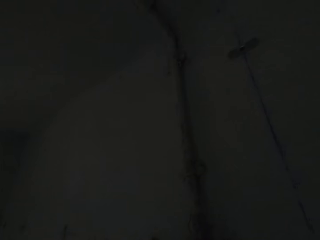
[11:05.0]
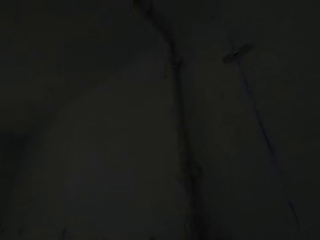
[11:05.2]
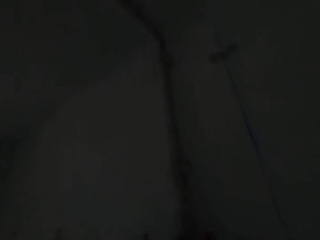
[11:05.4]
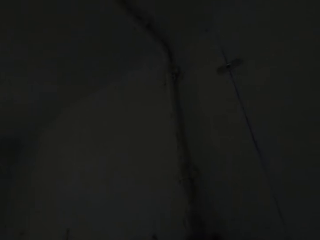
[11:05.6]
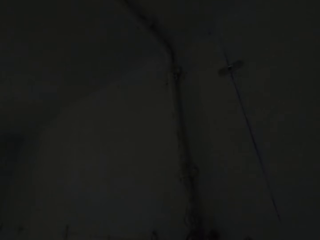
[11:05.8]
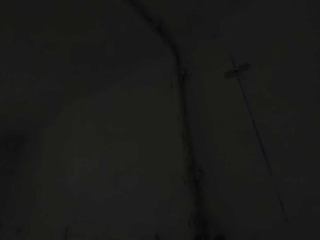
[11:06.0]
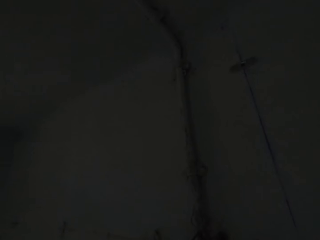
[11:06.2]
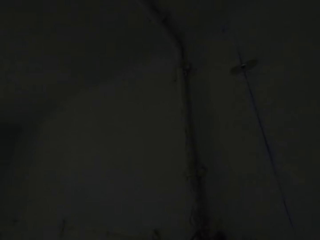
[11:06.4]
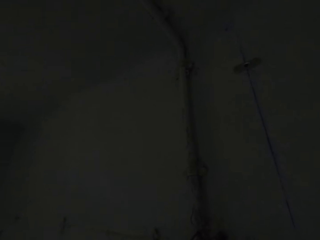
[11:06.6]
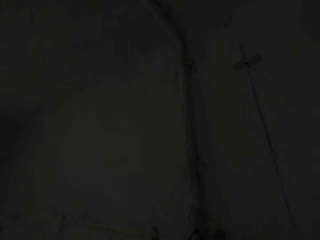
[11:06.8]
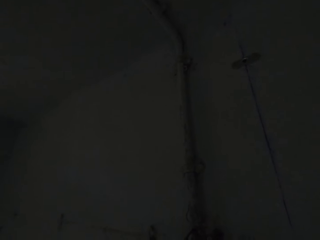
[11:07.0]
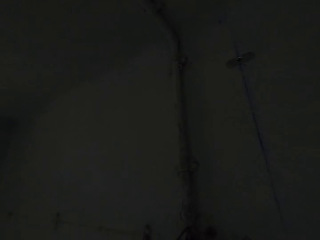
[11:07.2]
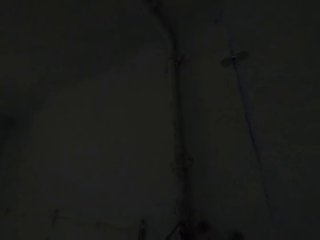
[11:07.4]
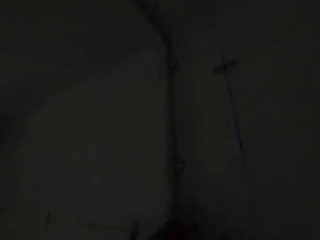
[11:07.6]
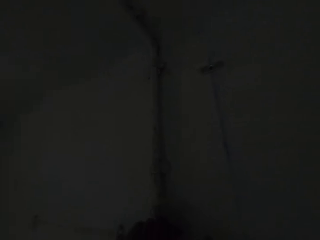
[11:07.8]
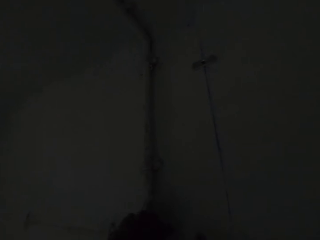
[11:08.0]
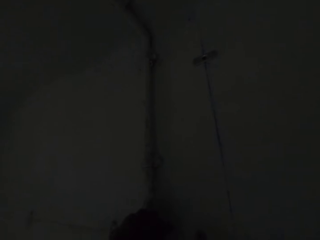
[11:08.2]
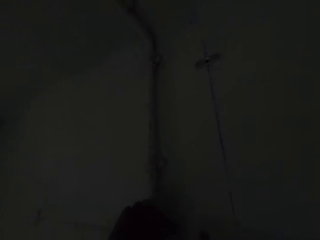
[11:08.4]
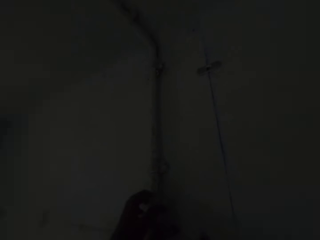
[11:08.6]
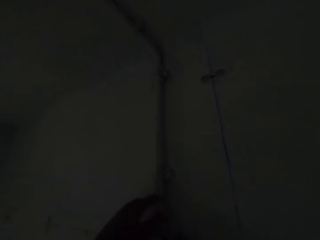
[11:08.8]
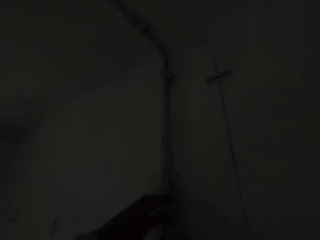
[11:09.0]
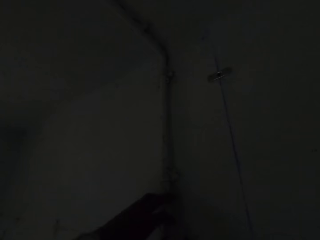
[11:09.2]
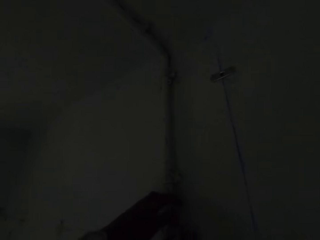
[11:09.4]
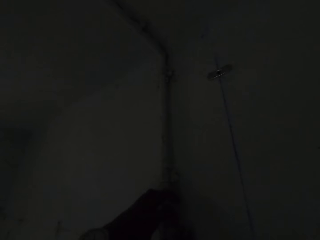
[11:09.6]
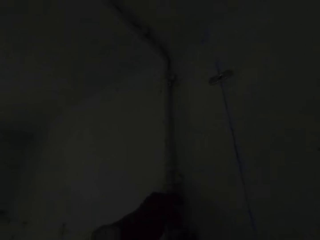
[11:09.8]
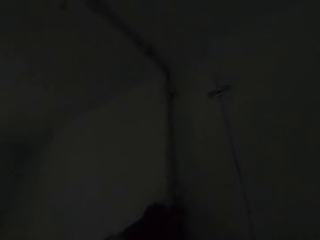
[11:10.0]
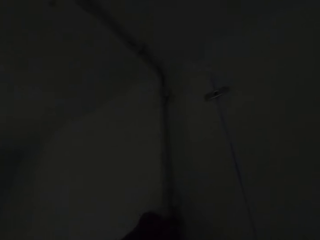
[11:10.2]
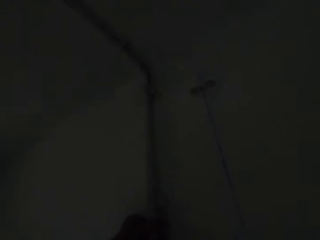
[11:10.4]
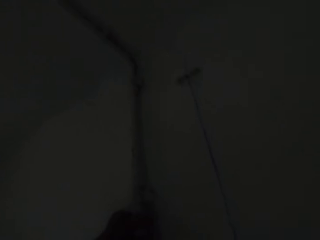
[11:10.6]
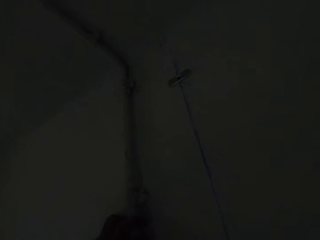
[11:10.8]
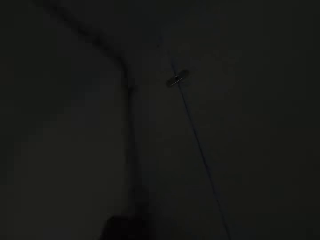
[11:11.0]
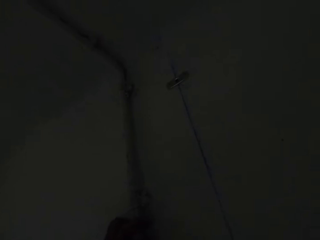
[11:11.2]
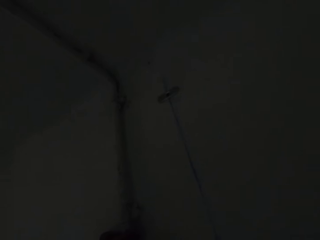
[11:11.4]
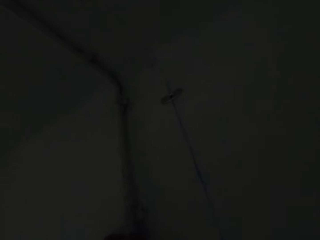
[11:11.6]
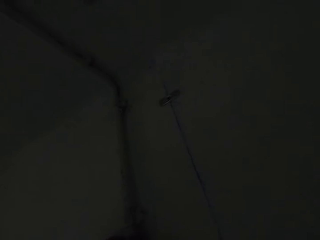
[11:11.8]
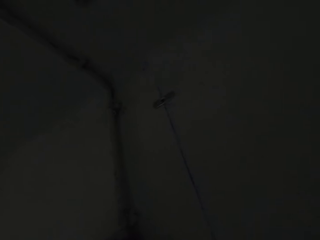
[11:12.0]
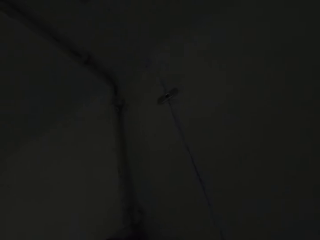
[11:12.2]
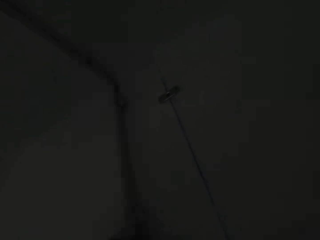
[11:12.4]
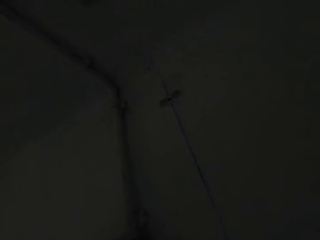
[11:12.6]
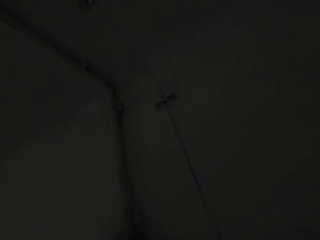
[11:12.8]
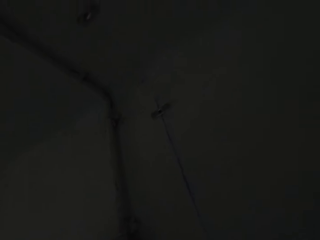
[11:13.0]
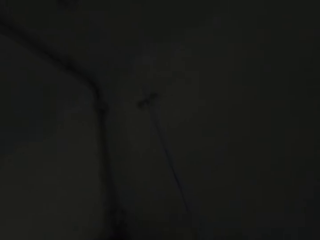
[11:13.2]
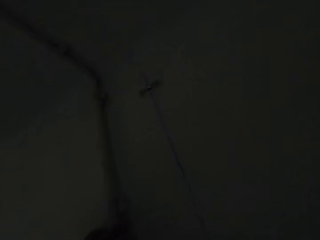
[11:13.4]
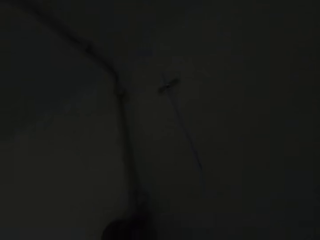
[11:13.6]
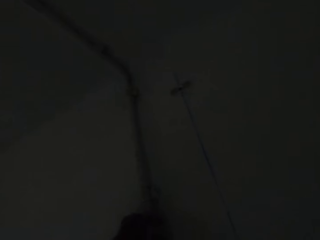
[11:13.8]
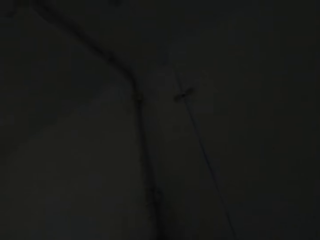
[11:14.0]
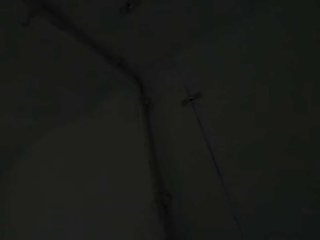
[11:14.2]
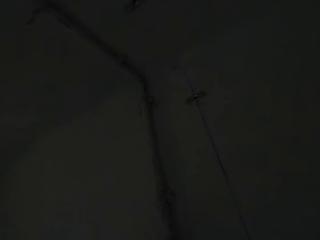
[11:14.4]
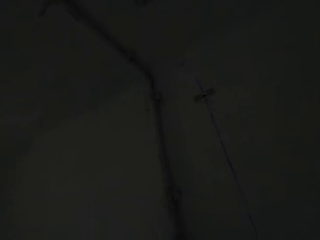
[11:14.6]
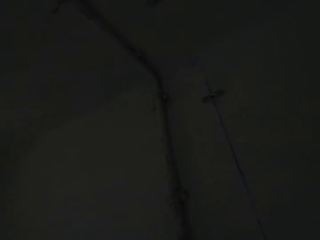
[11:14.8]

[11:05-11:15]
The camera wearer pulls the wire.

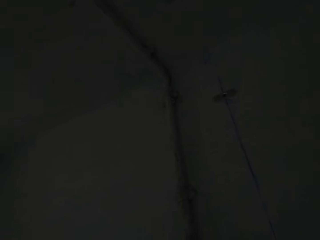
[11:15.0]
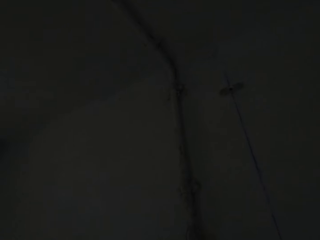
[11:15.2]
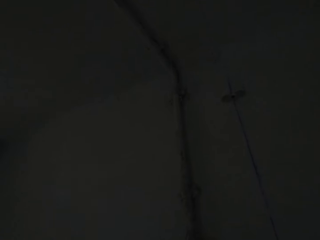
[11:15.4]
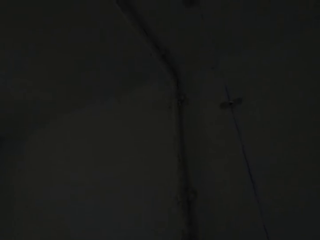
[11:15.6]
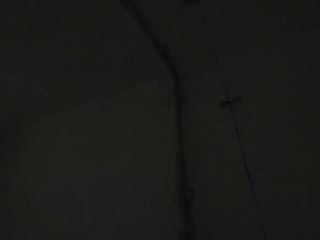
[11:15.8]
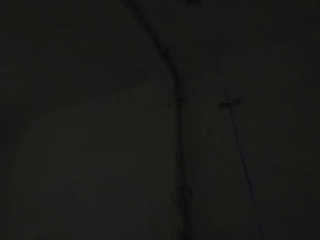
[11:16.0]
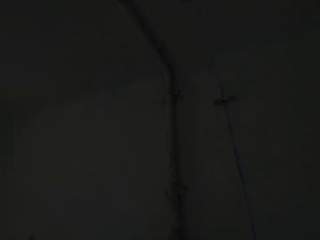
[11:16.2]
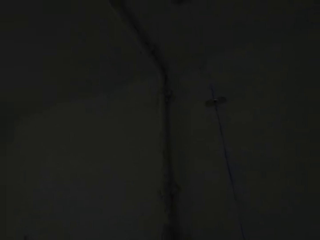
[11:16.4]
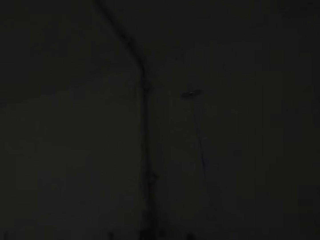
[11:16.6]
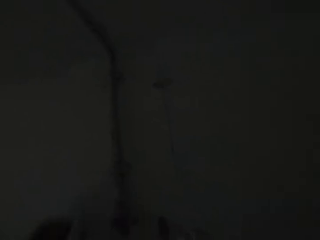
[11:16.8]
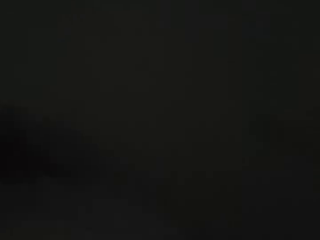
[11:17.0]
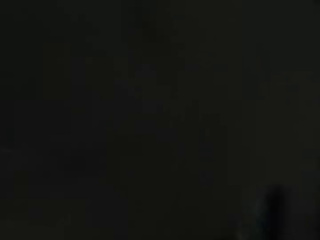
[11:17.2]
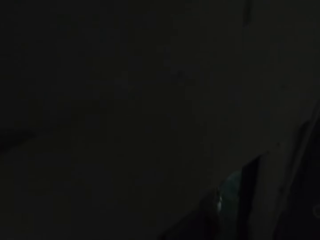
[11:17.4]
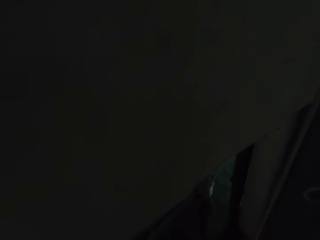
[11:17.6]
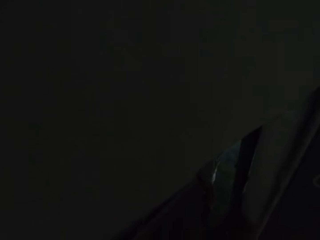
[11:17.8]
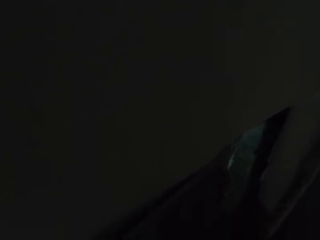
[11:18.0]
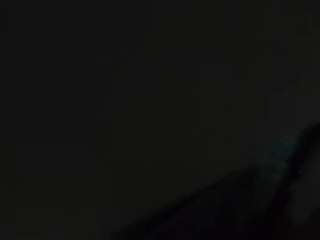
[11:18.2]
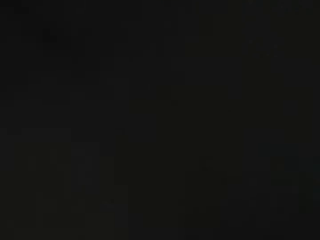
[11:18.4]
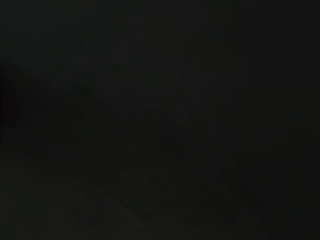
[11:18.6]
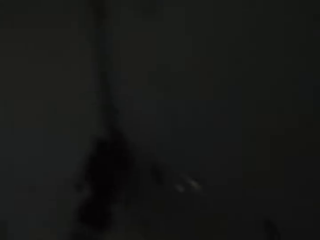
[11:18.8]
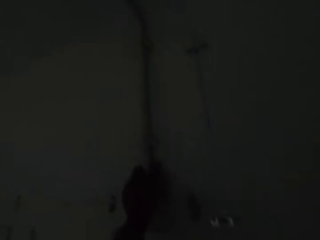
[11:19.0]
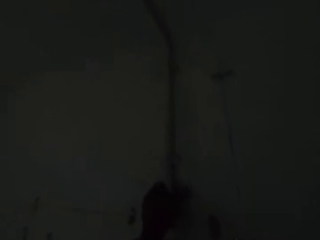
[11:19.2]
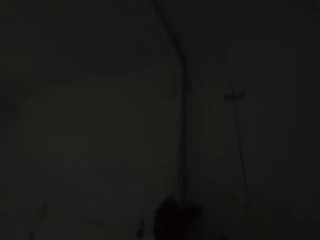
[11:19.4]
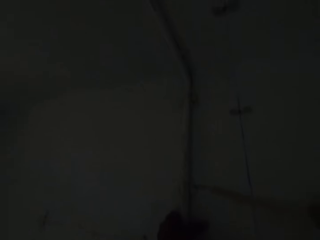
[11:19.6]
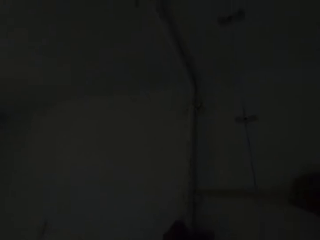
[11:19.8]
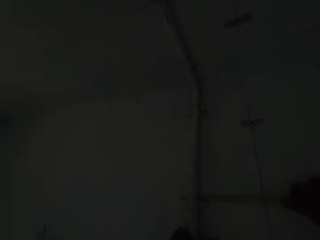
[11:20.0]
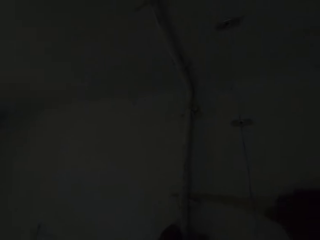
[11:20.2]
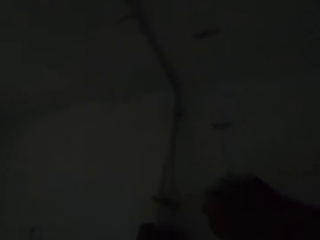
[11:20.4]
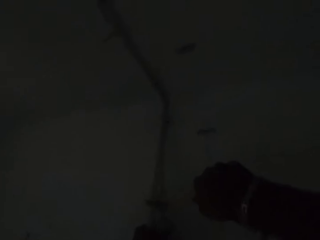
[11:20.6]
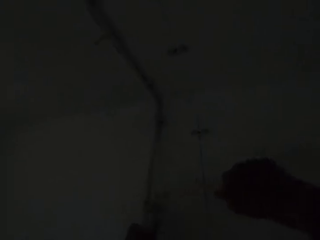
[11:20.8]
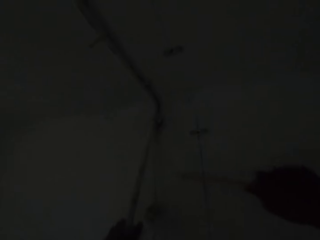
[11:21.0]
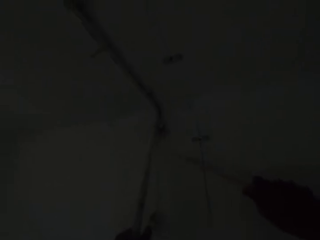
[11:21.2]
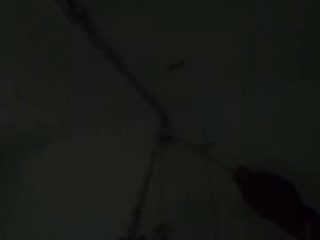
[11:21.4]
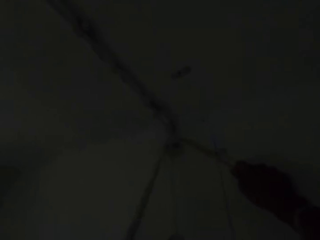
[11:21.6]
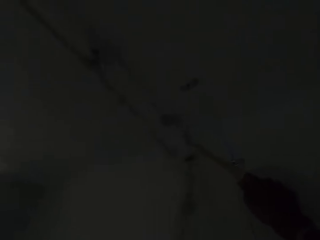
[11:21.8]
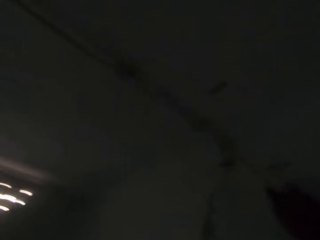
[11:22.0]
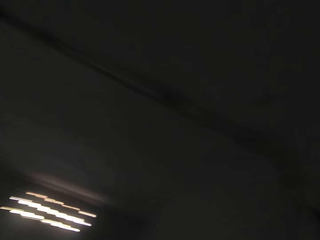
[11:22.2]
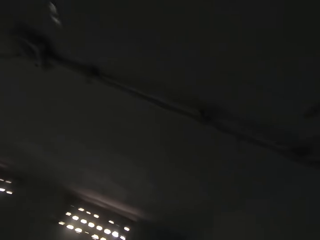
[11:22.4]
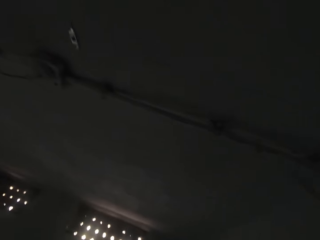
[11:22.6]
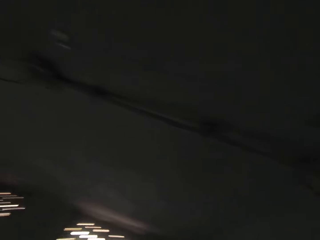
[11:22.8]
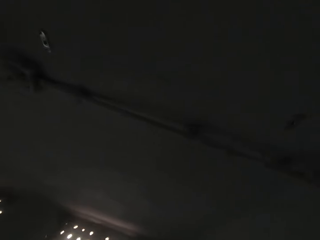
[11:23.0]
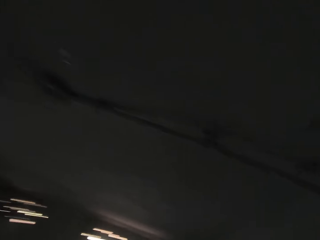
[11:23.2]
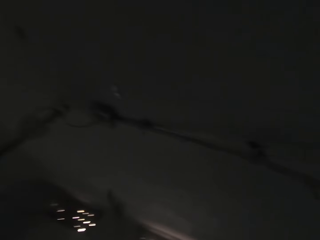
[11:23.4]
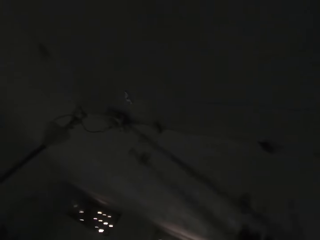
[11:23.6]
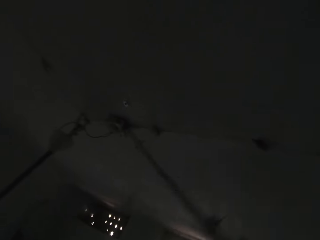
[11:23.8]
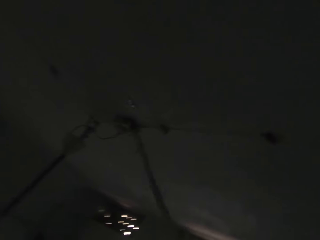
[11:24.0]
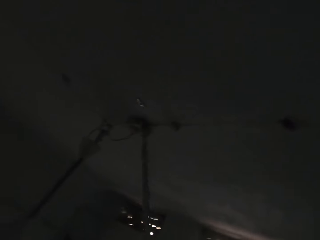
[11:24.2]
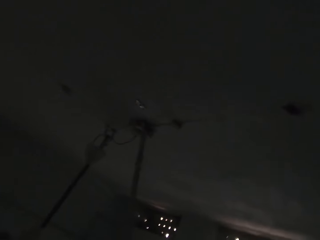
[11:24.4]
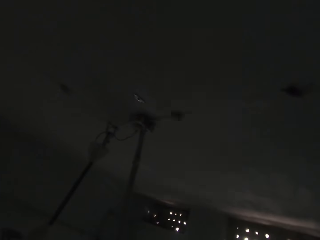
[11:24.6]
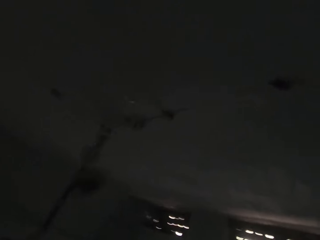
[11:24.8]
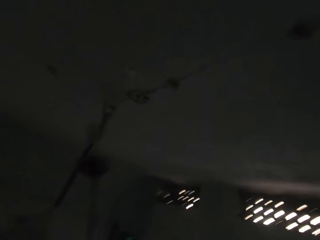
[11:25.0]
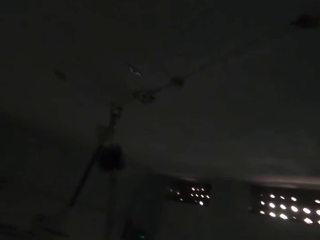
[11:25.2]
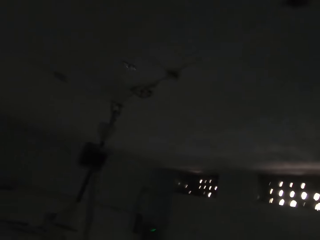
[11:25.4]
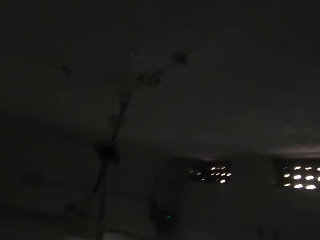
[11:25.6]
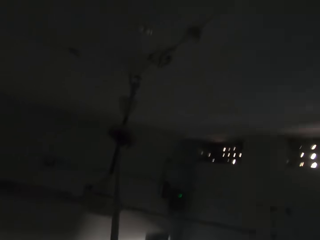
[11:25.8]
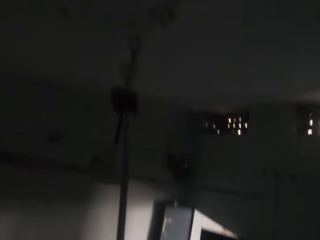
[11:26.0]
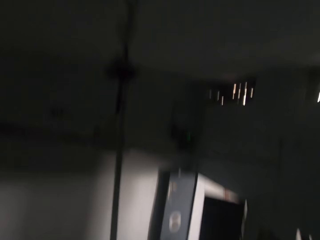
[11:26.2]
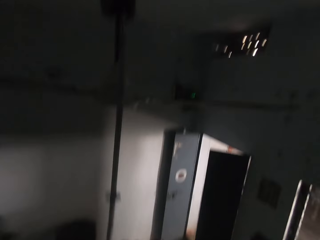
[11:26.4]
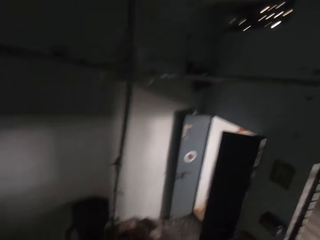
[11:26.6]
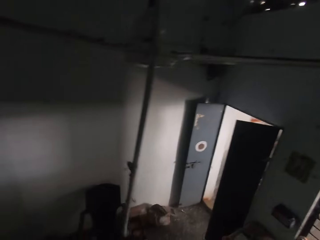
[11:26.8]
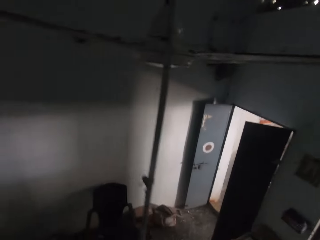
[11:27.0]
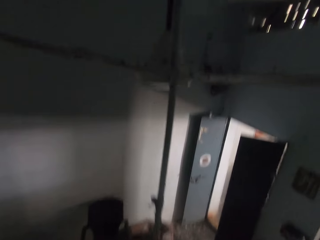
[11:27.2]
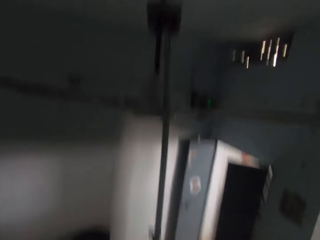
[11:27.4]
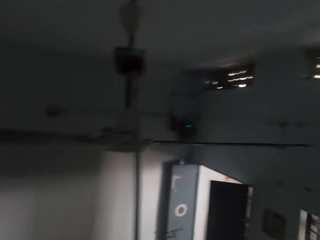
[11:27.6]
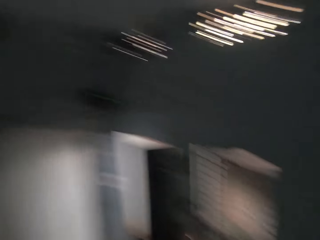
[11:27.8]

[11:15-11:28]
The camera wearer looks around. They fix the electric cables. They remove the wire with something. They remove the electric cables insulator pipe from the wall. They pull the wire.
